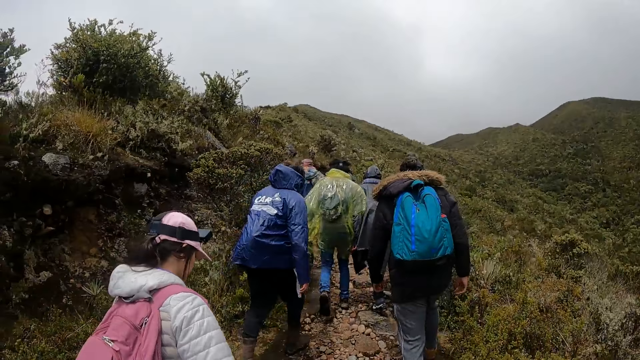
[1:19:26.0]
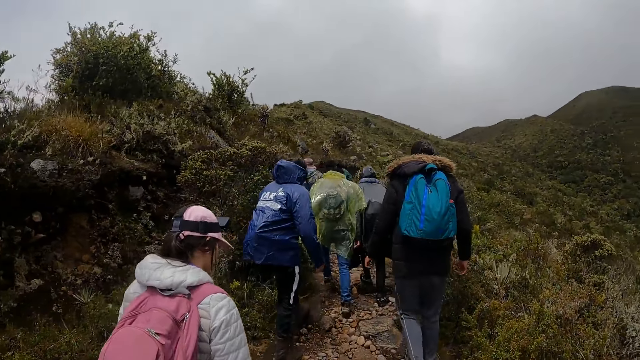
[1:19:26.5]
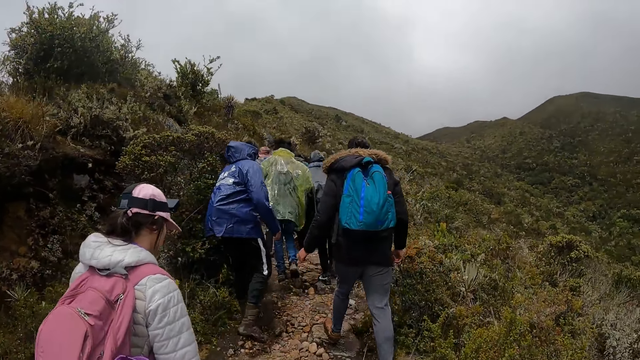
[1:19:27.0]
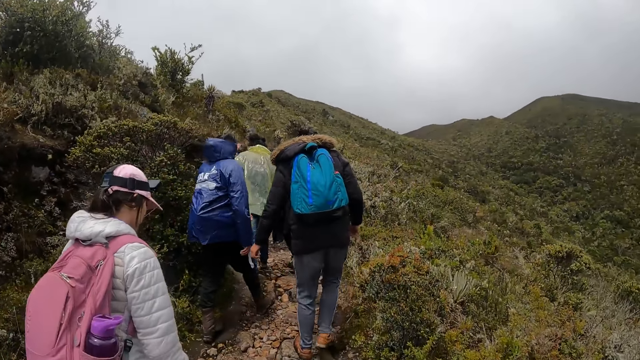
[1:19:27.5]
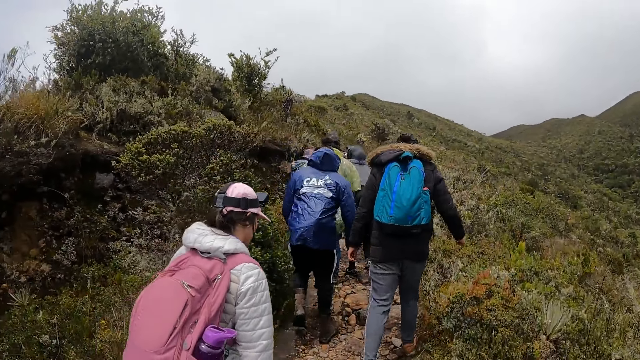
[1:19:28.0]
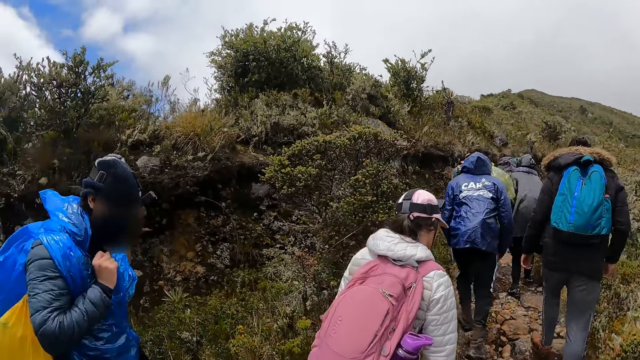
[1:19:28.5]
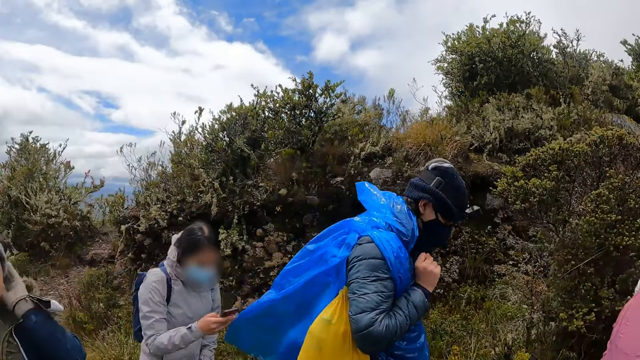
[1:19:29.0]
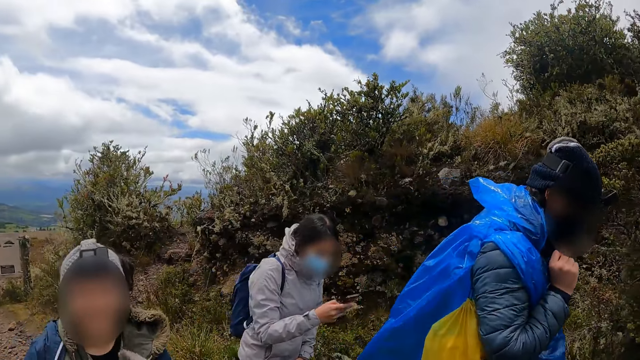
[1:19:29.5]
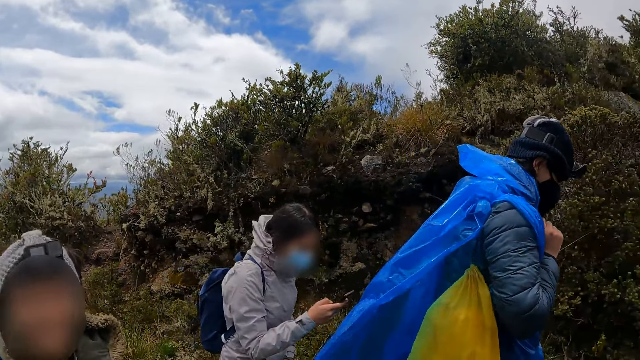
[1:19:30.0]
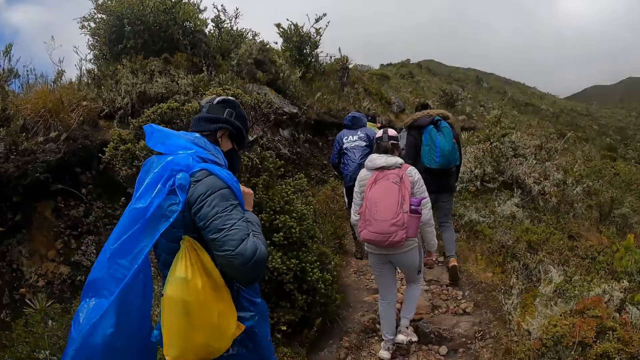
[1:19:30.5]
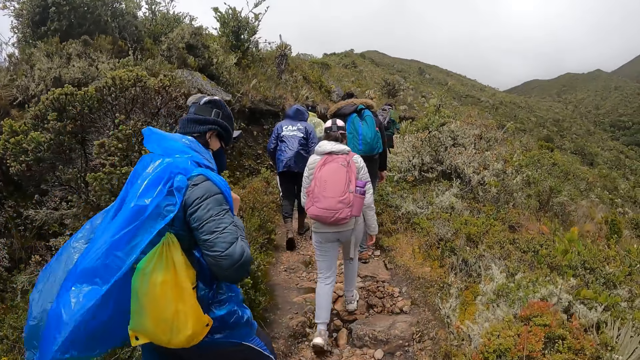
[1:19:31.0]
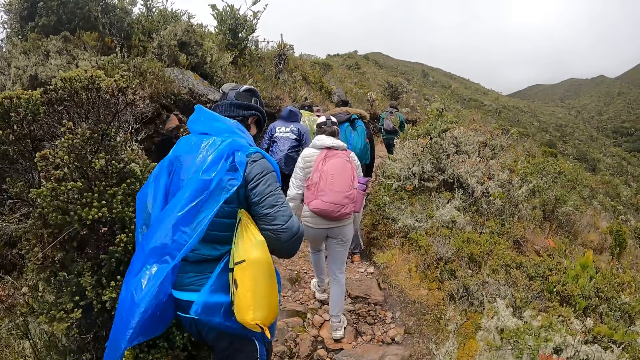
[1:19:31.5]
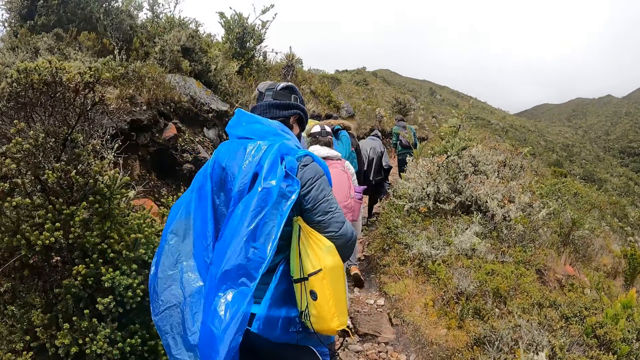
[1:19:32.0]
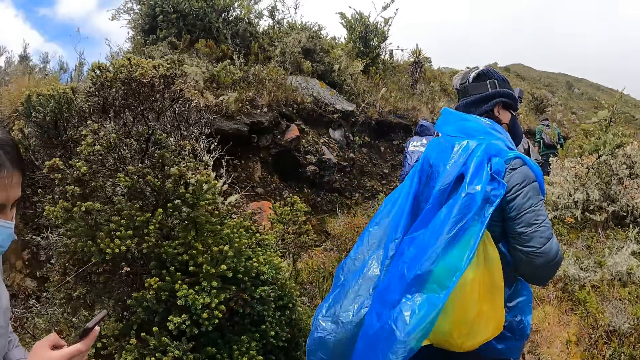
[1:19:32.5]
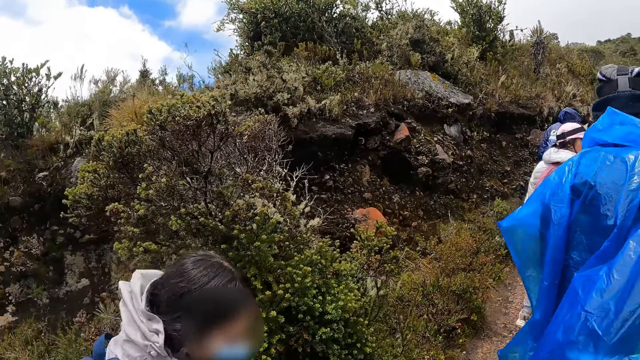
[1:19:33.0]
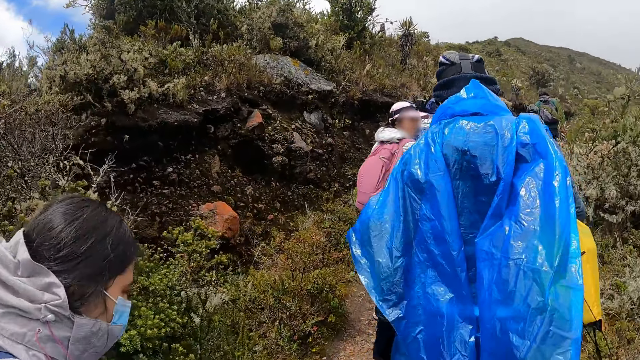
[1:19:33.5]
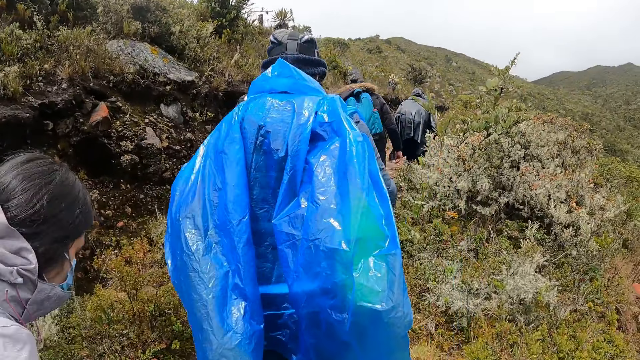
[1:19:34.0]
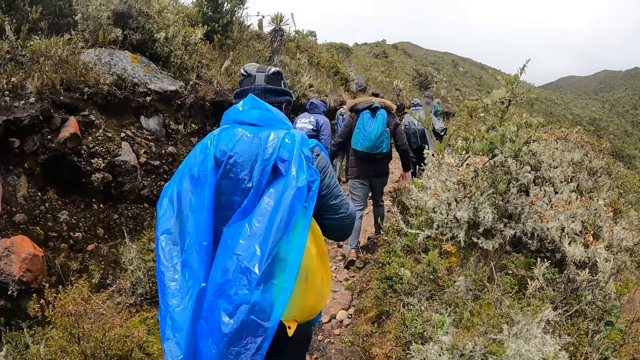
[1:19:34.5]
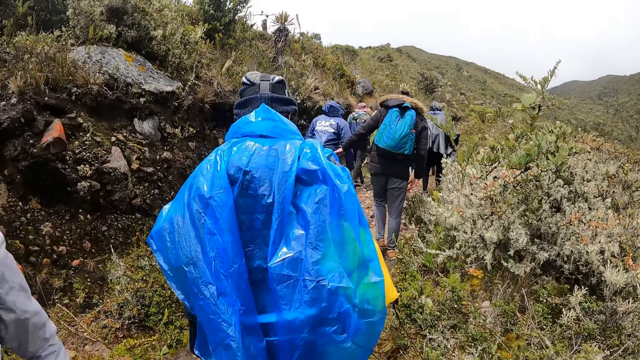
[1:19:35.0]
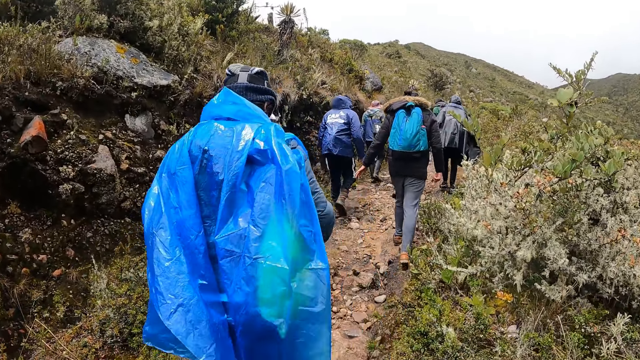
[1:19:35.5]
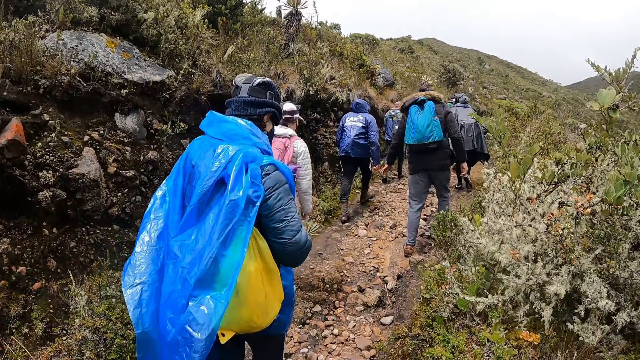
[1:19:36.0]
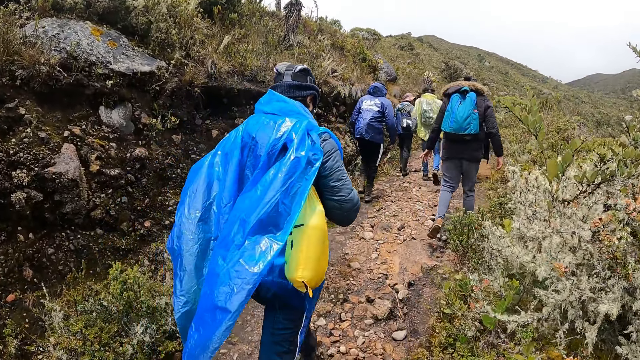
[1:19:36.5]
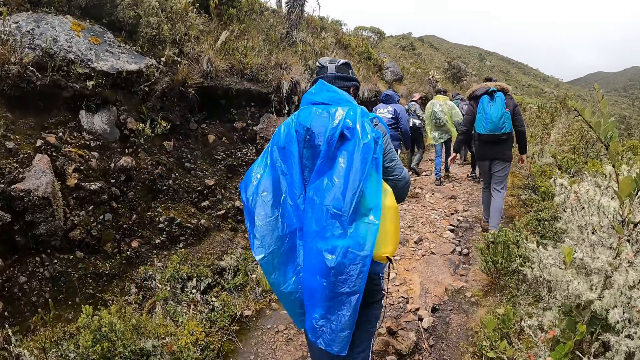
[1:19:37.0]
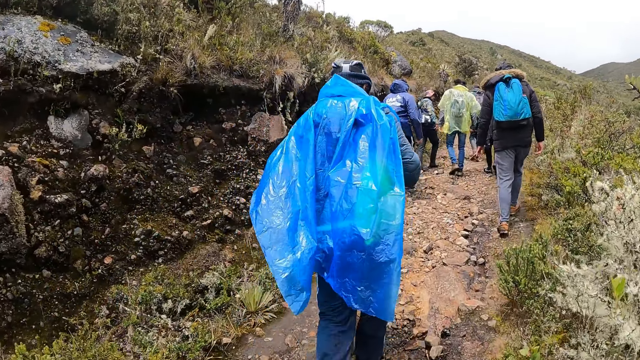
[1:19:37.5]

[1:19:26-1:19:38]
A woman dials a phone.

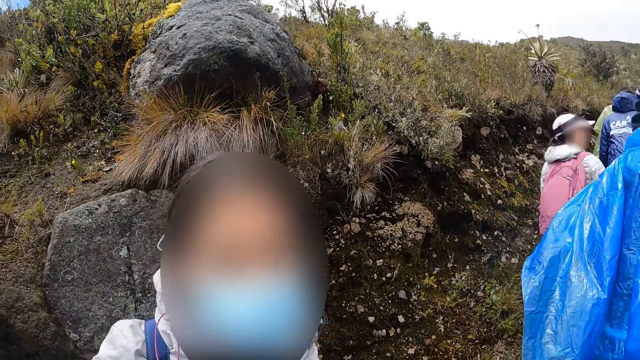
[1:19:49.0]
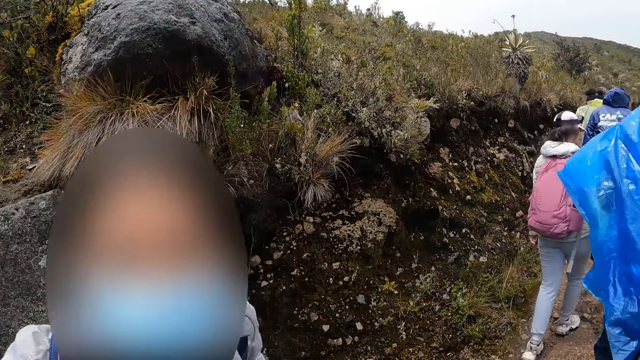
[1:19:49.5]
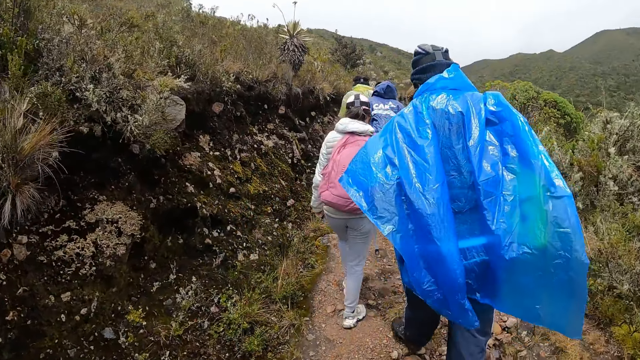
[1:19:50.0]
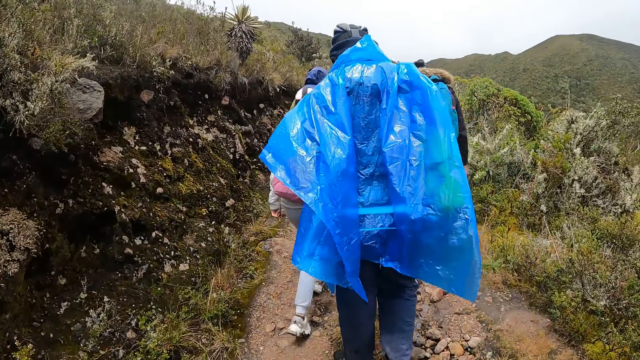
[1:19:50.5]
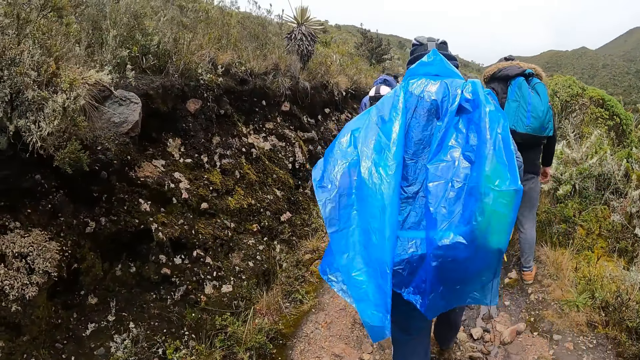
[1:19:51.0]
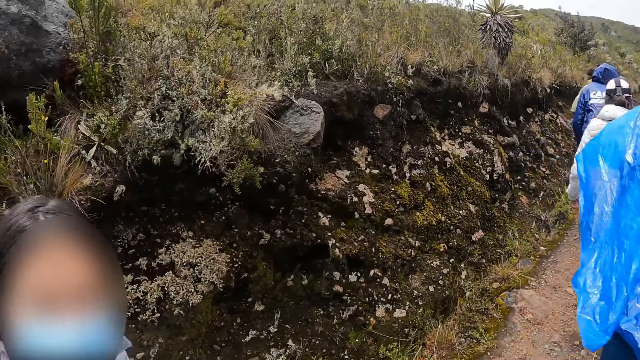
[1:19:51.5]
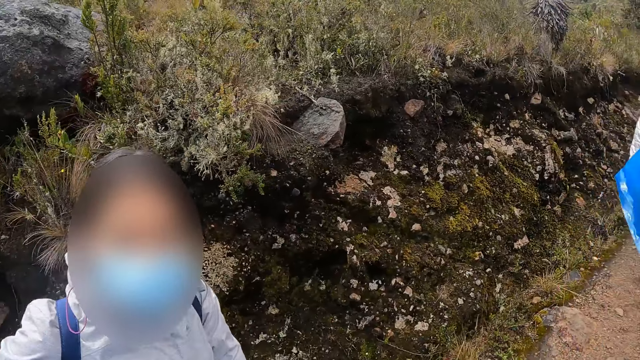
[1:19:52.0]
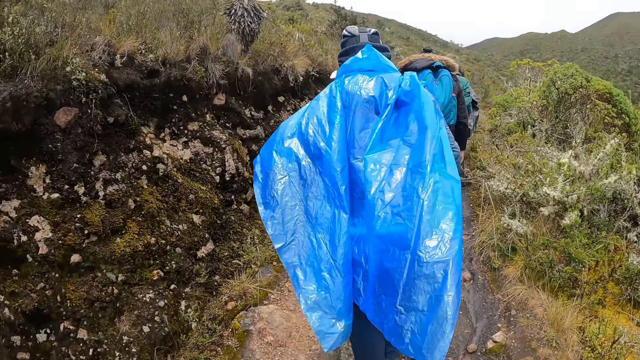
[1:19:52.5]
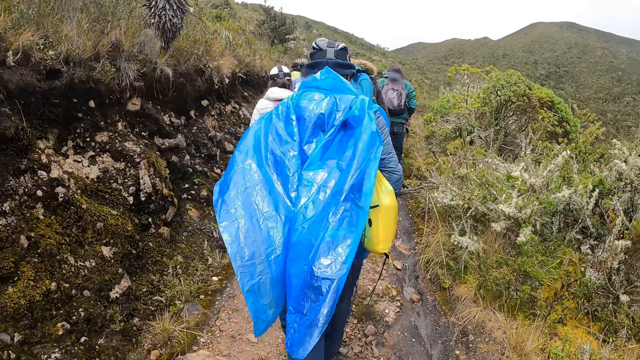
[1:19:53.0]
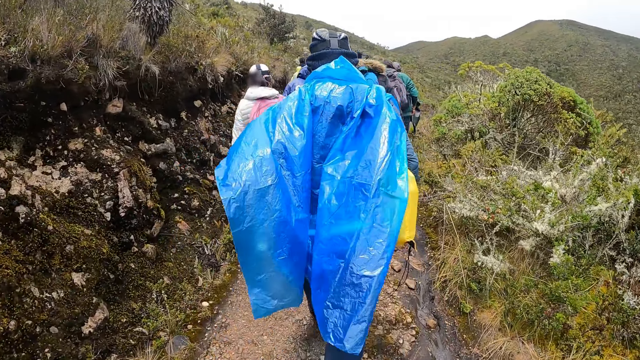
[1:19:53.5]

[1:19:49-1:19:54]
The camera wearer interacts with a woman. The woman stares at the camera.

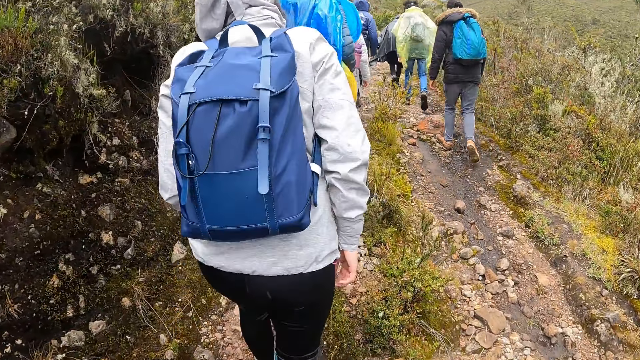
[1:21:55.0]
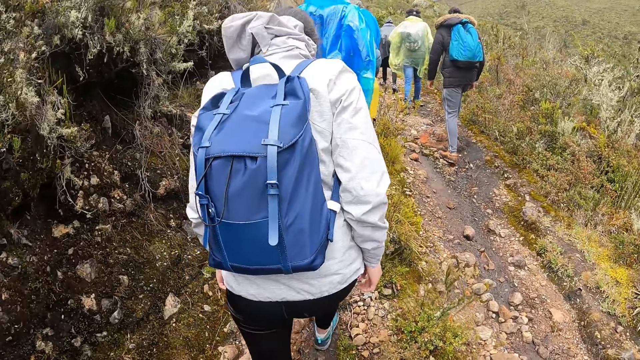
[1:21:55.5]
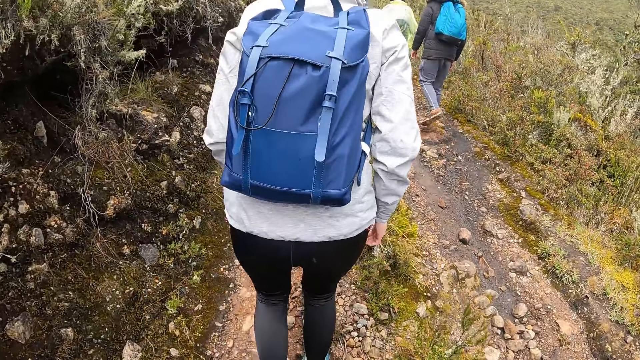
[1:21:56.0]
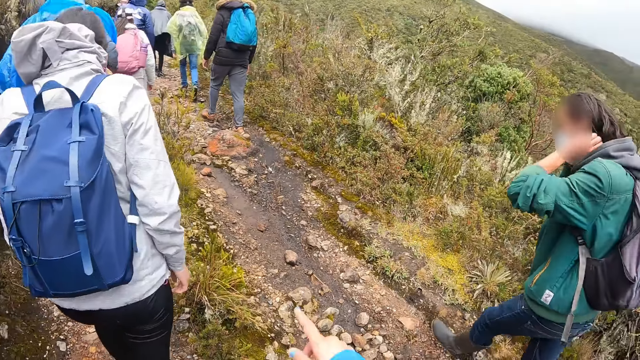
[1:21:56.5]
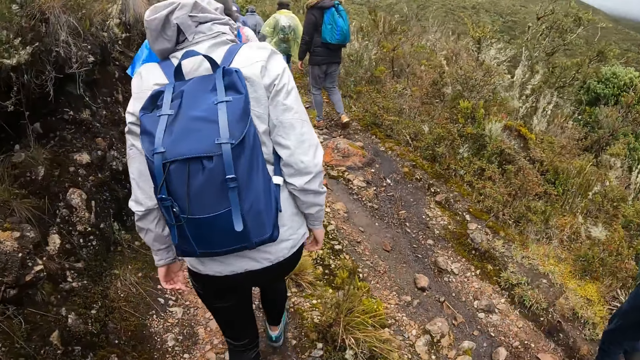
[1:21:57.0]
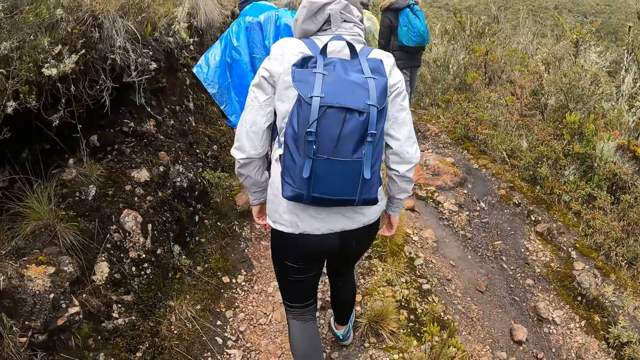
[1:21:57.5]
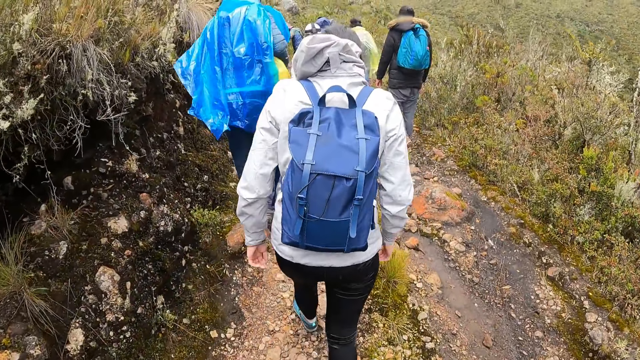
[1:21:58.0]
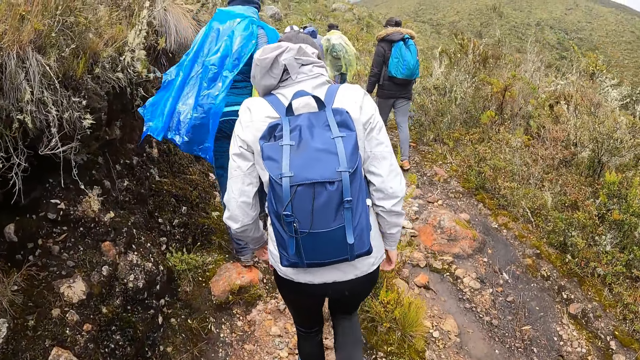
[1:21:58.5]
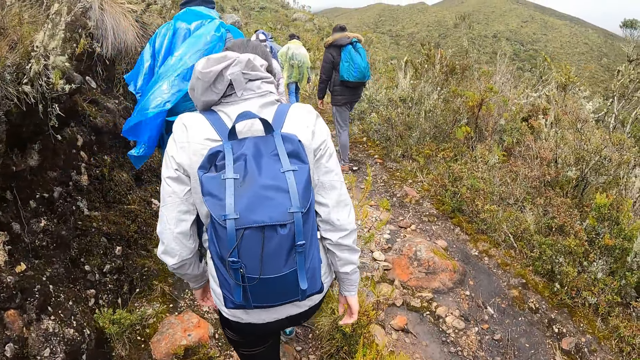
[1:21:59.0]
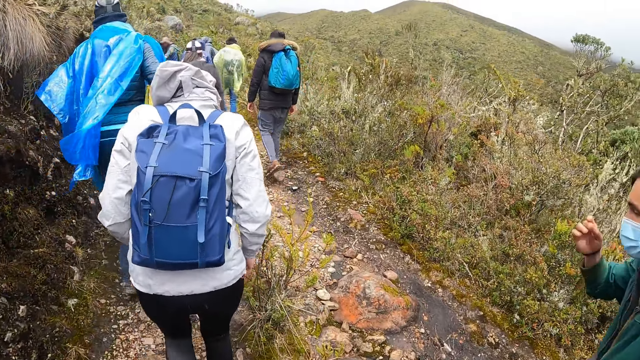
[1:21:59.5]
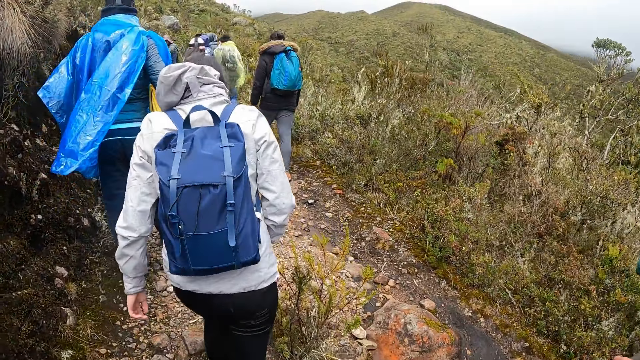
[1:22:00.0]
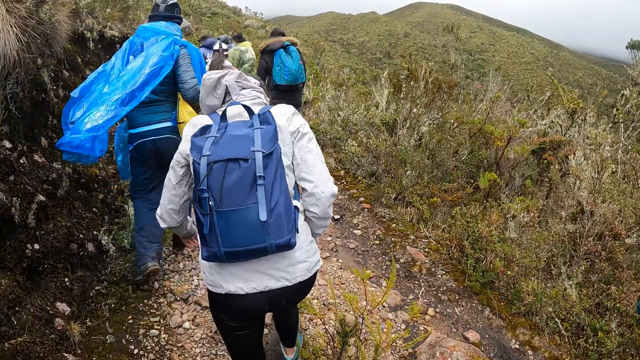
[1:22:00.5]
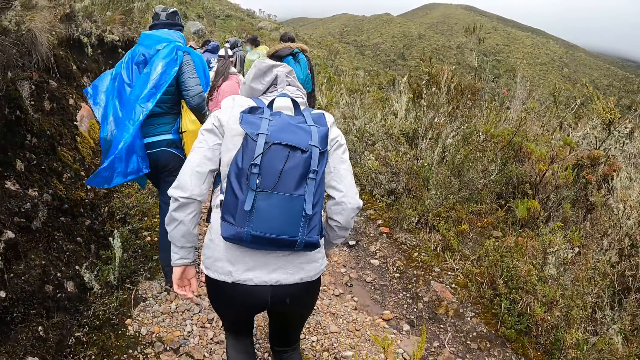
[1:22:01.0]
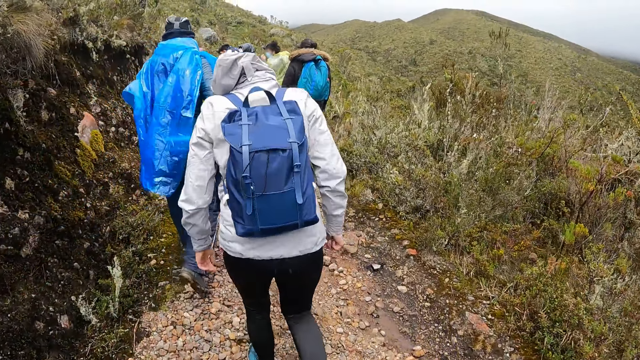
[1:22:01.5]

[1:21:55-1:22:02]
The camera wearer interacts with a man.
